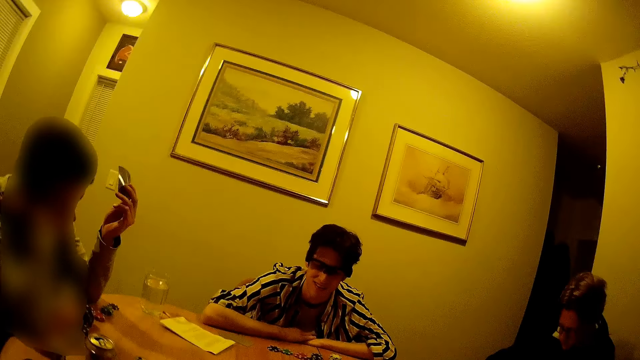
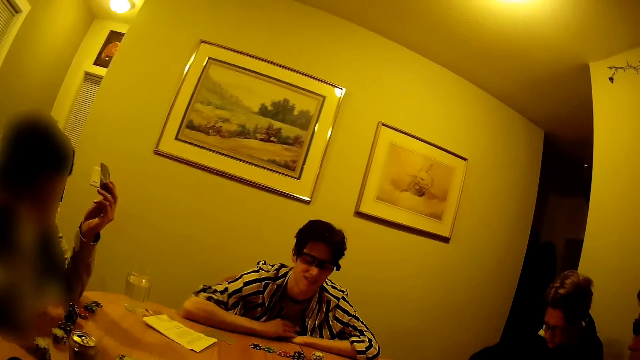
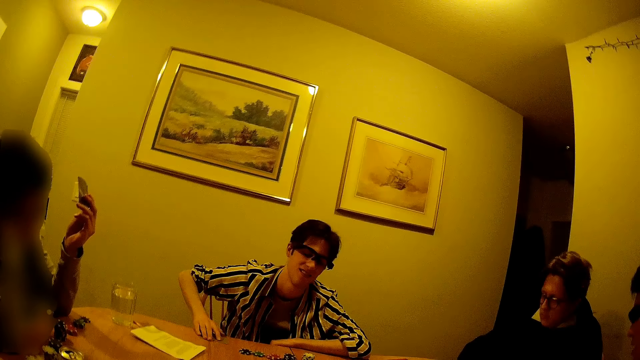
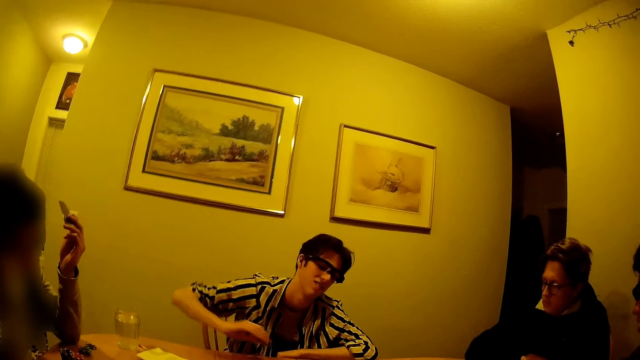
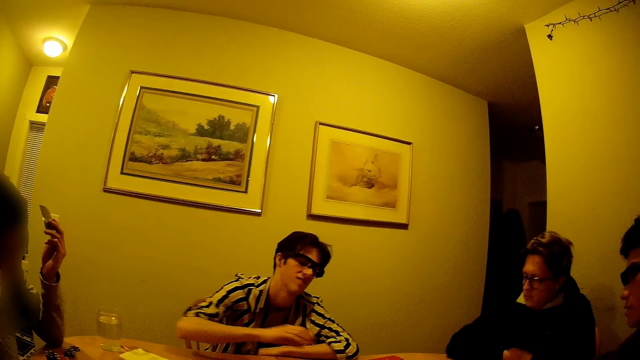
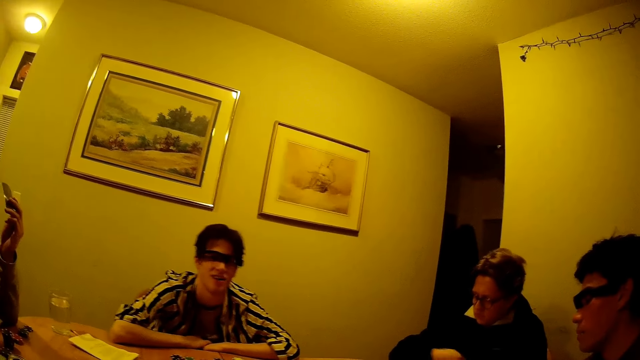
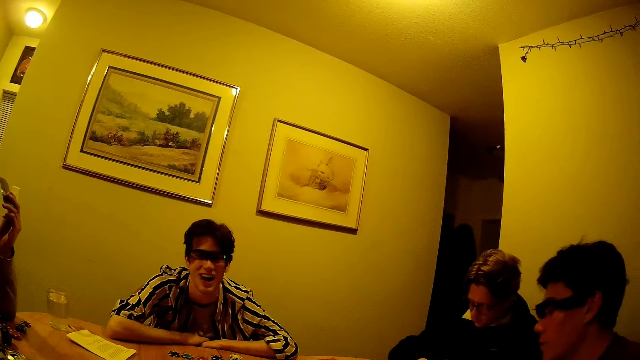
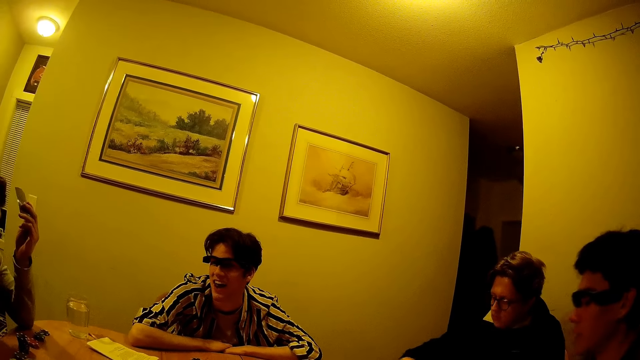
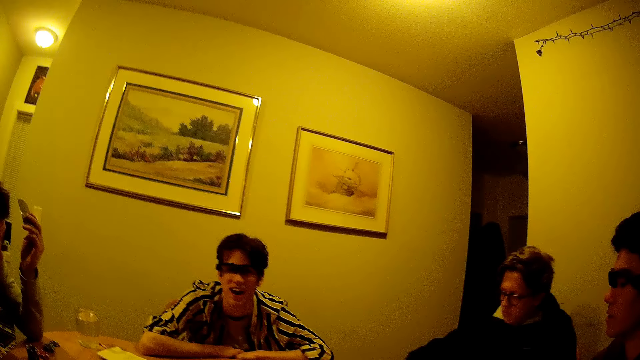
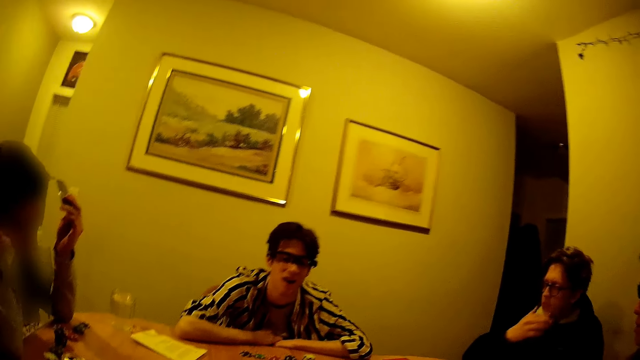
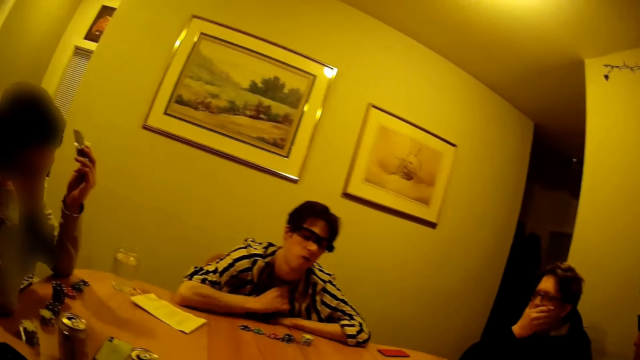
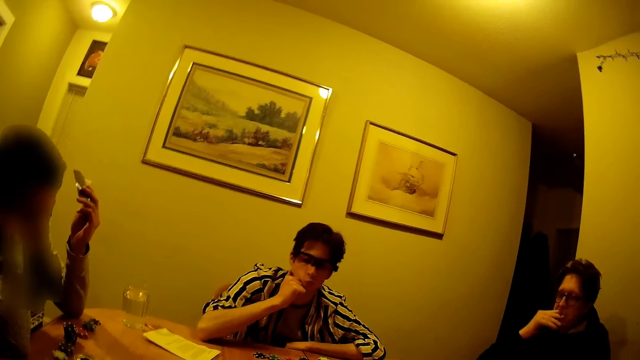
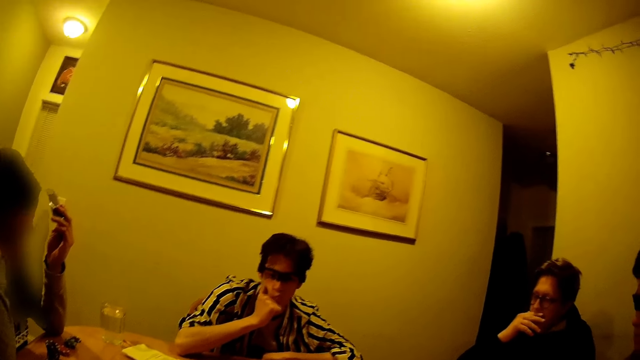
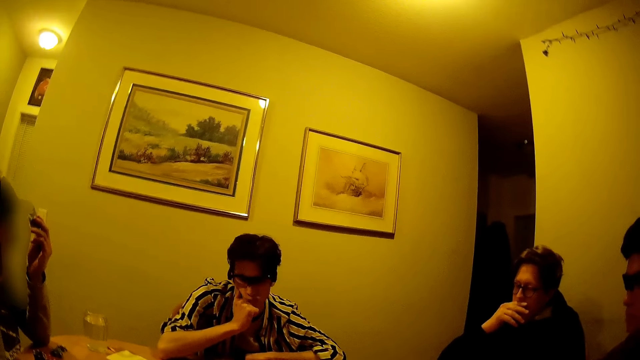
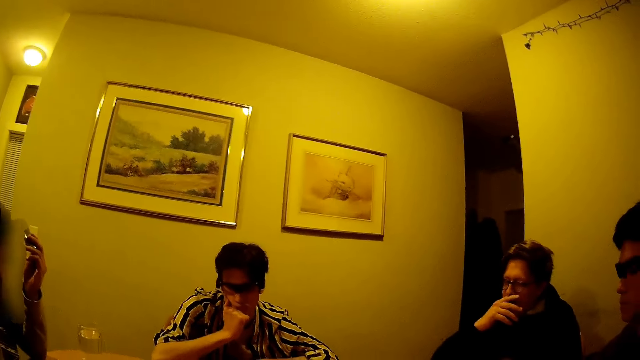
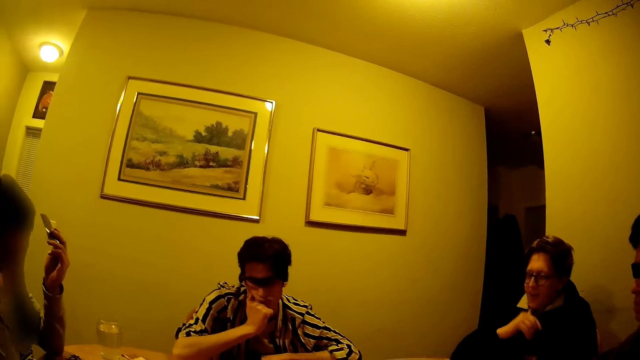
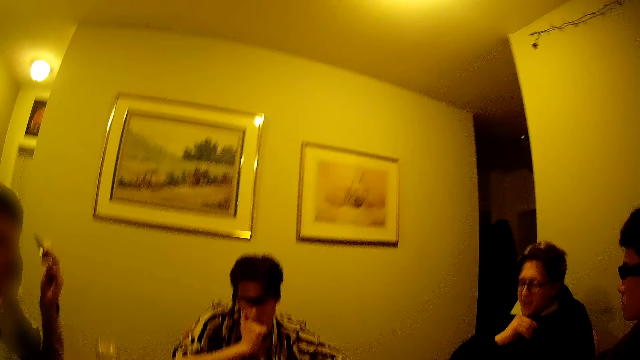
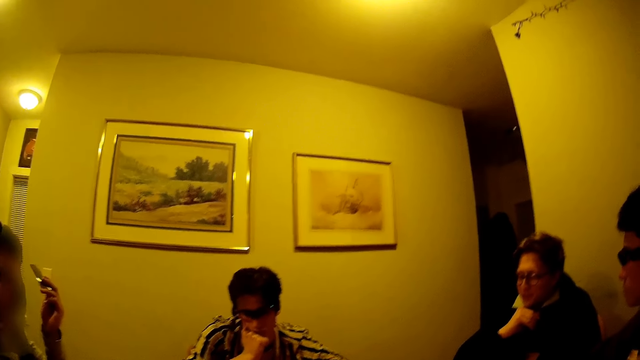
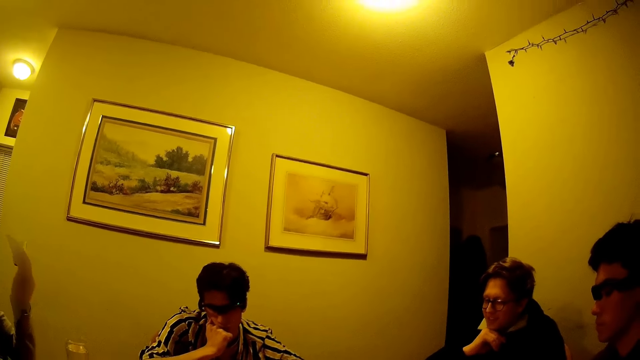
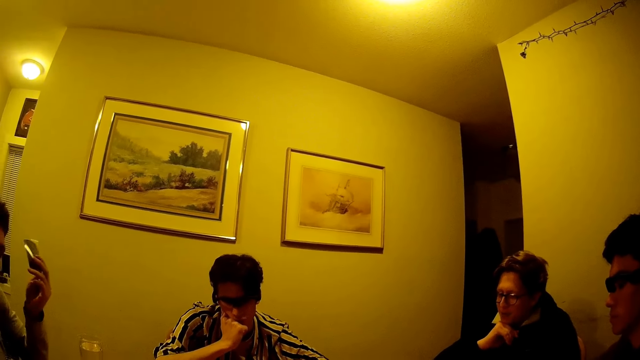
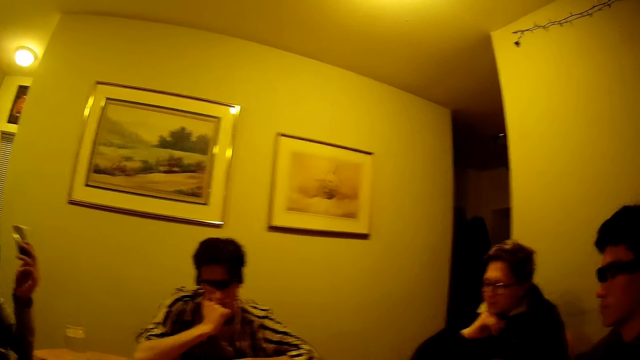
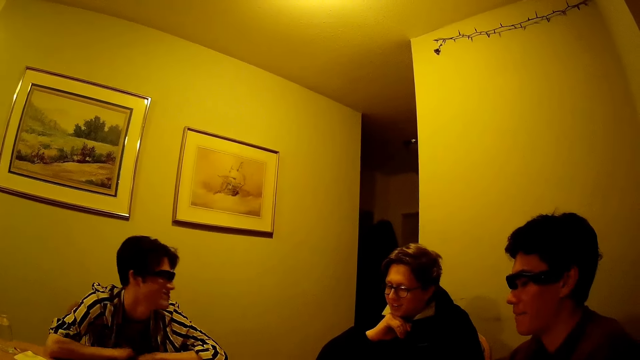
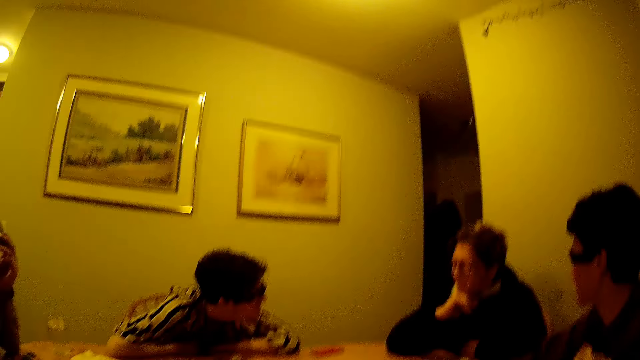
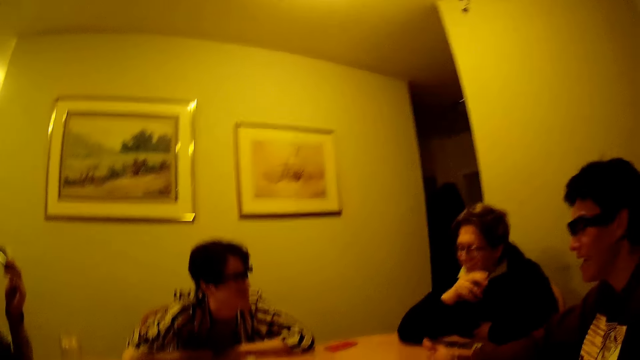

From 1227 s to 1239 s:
A man picks the card from the table with his right hand. He places the card to the center with his right hand.

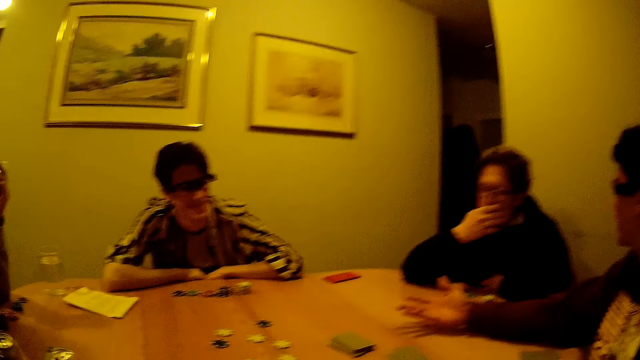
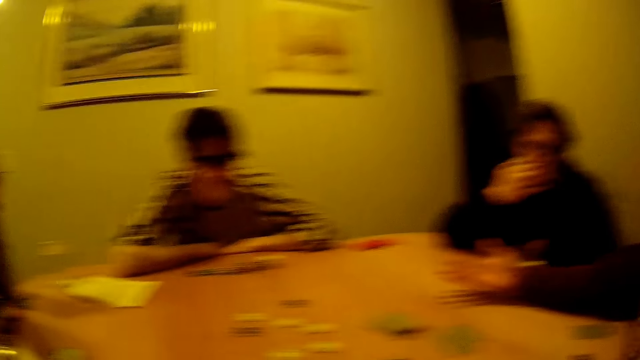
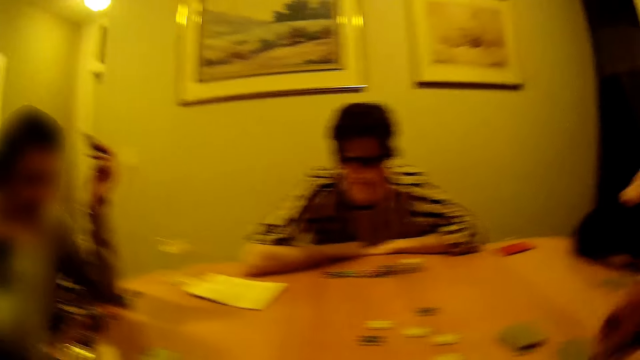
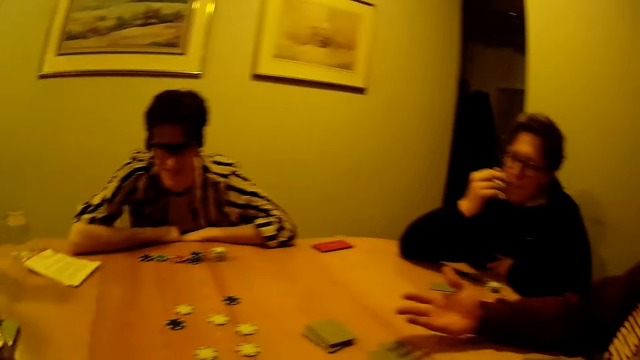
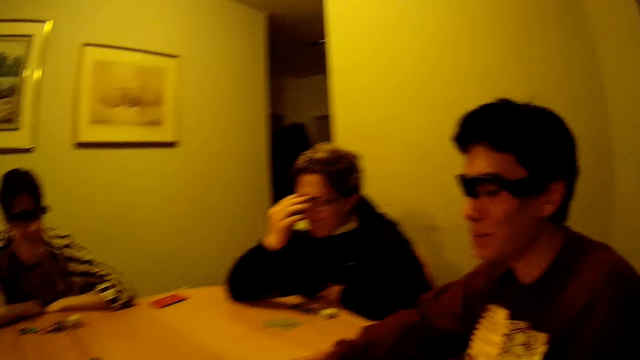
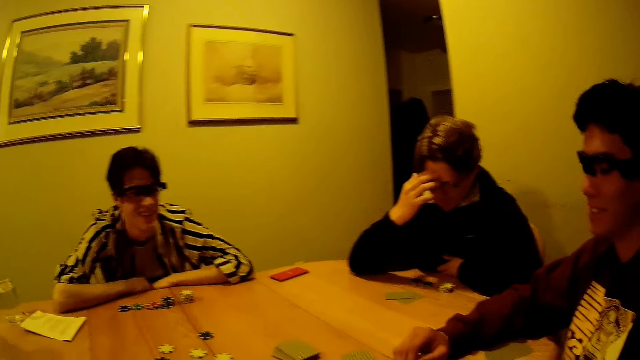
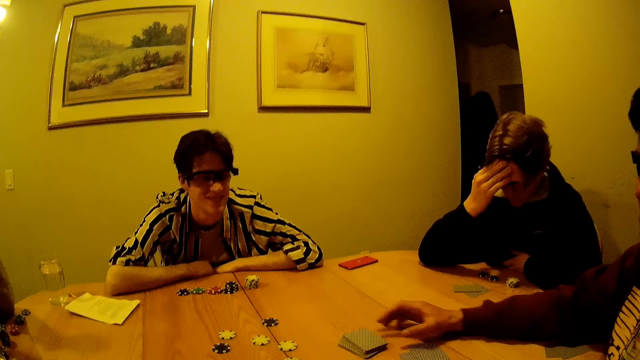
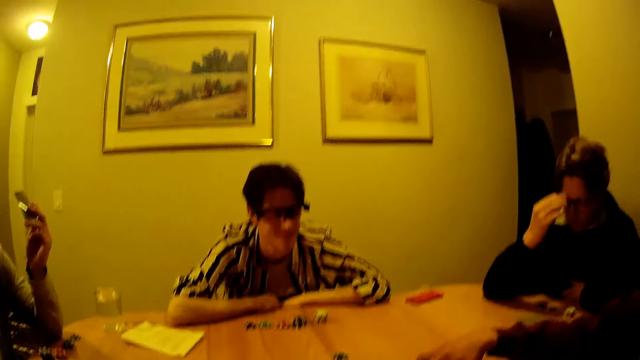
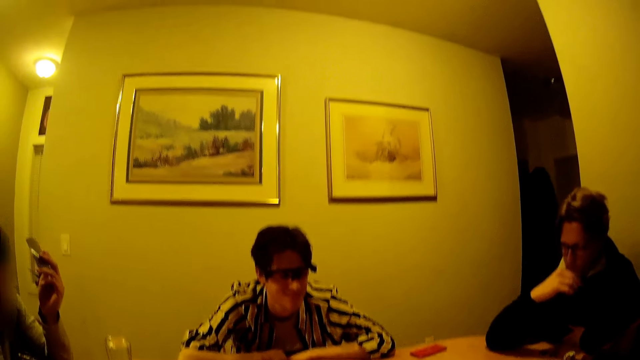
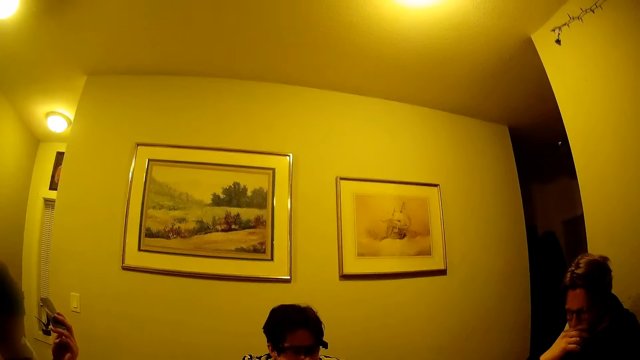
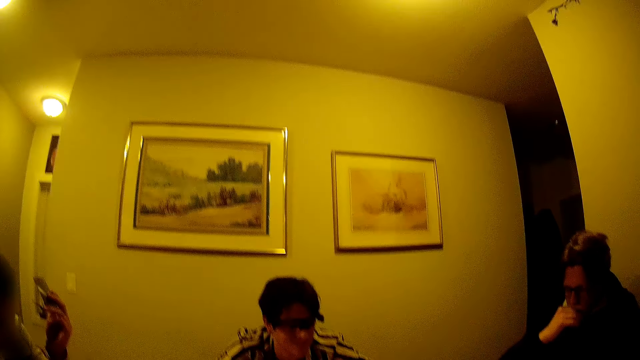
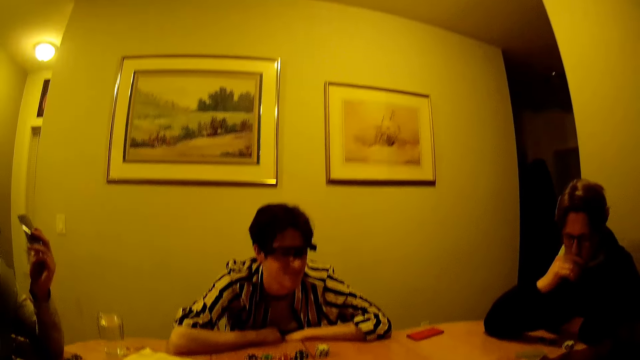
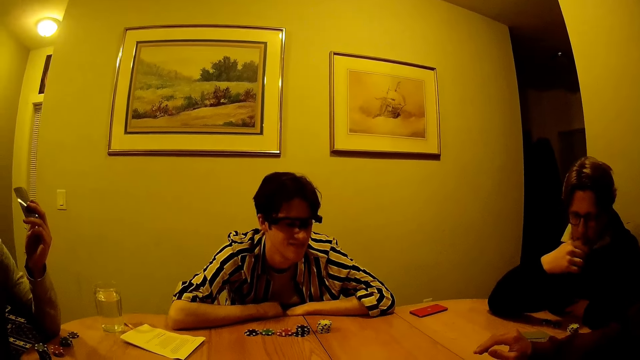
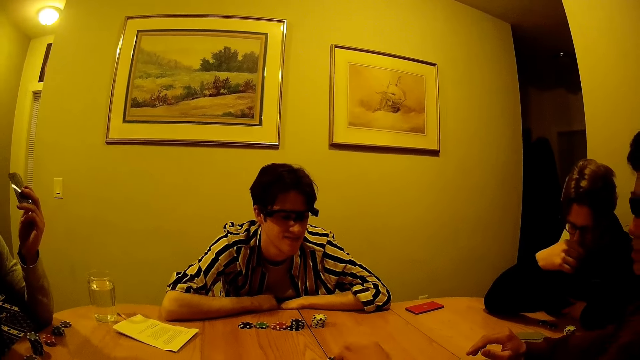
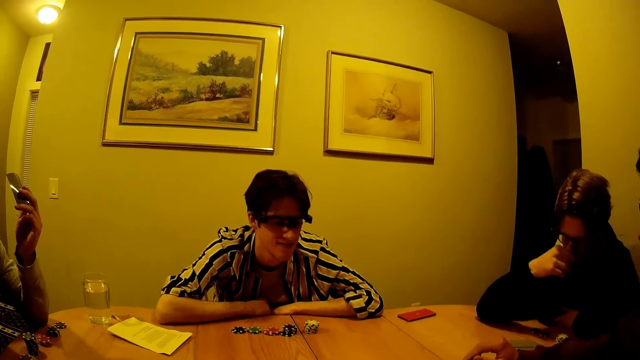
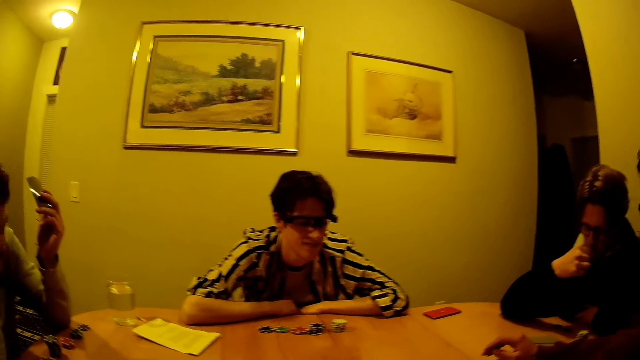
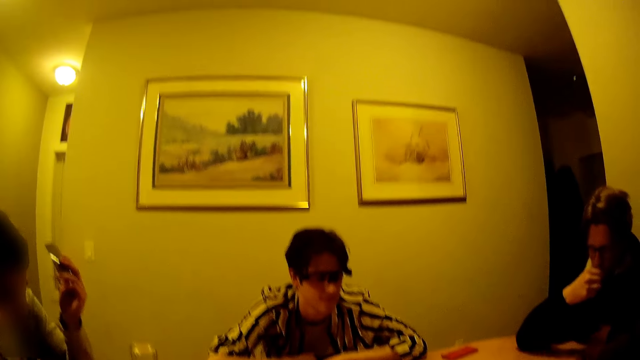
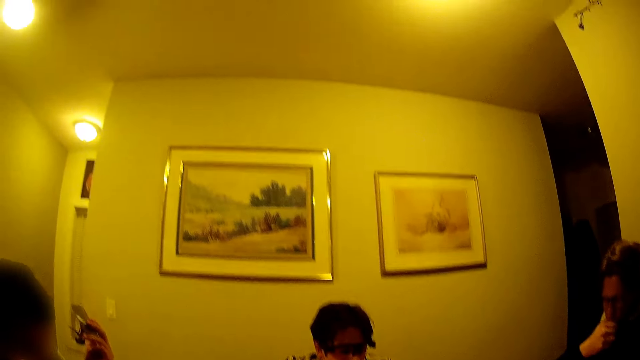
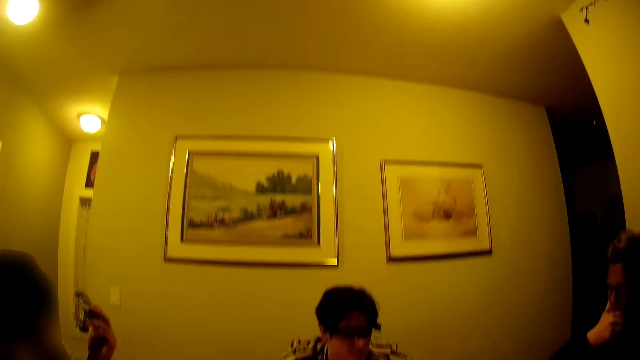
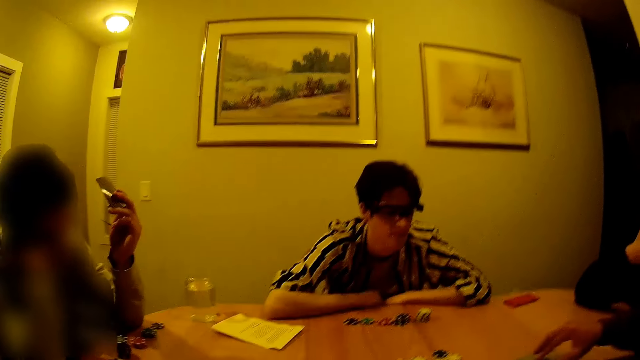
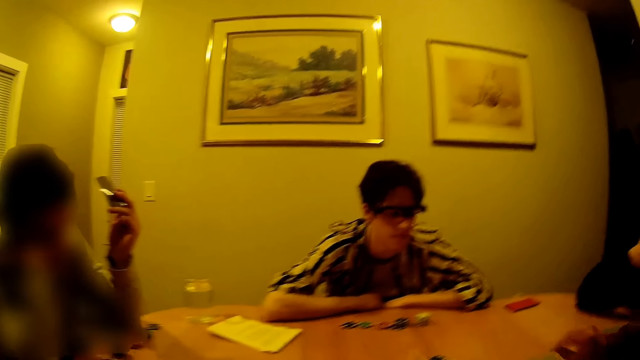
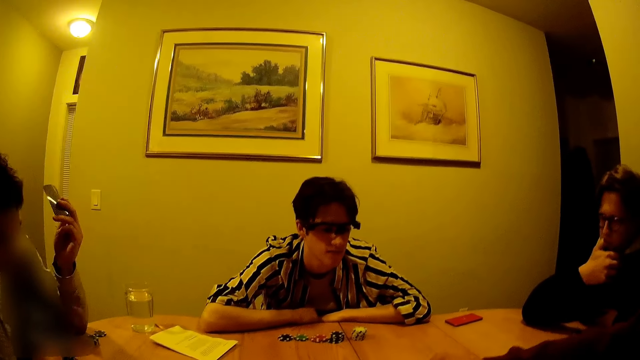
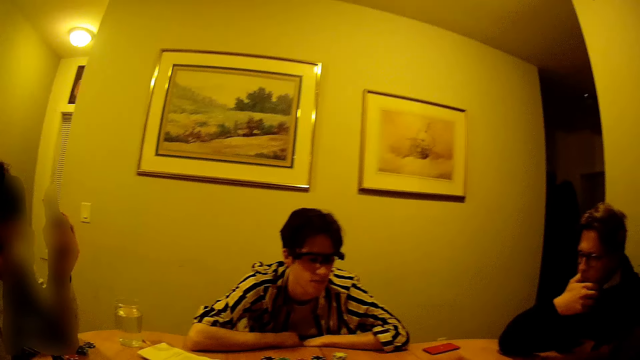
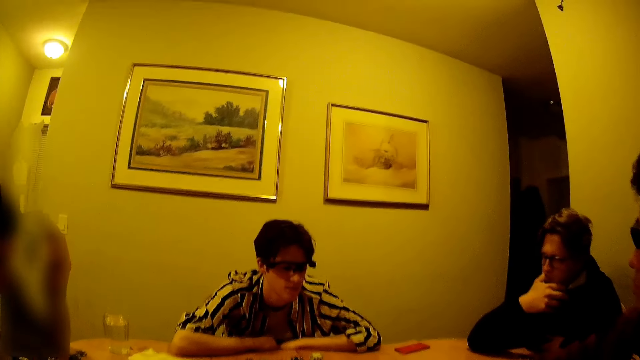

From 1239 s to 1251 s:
A man grabs the cards on the table with his right hand. He picks a card from the table with his right hand.
